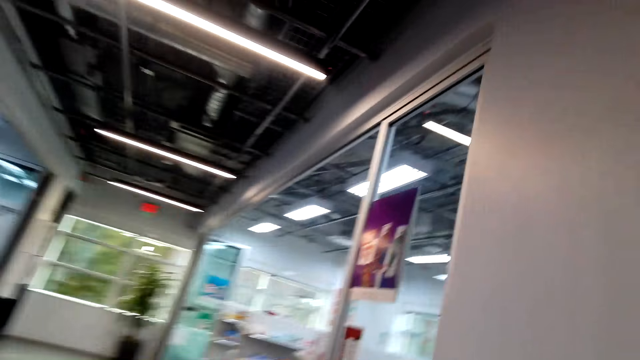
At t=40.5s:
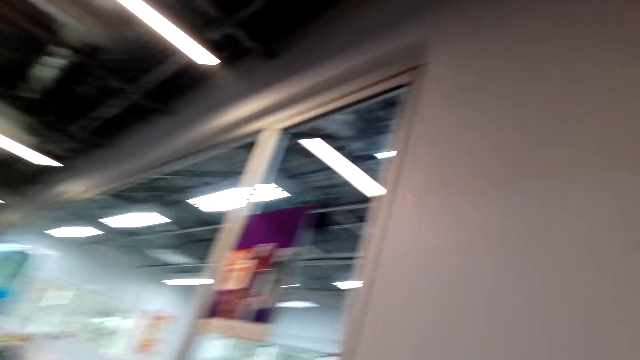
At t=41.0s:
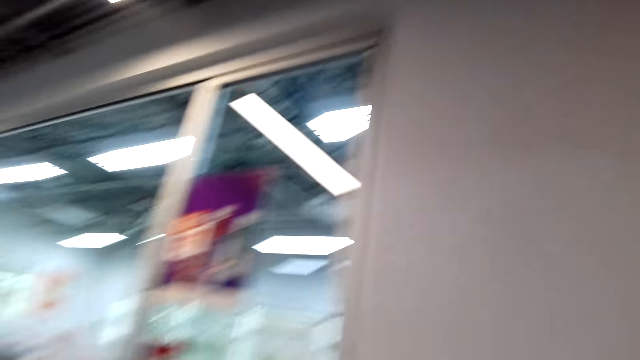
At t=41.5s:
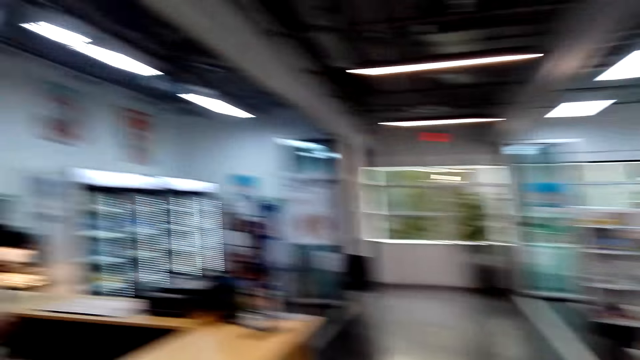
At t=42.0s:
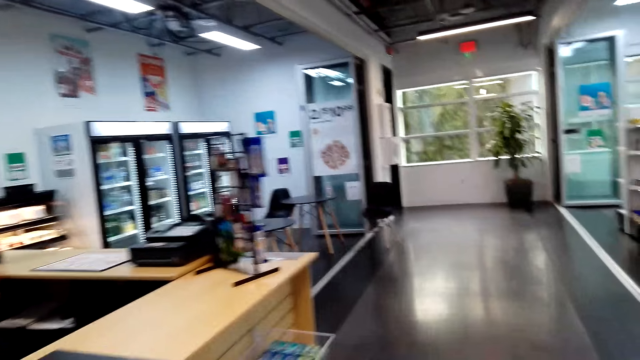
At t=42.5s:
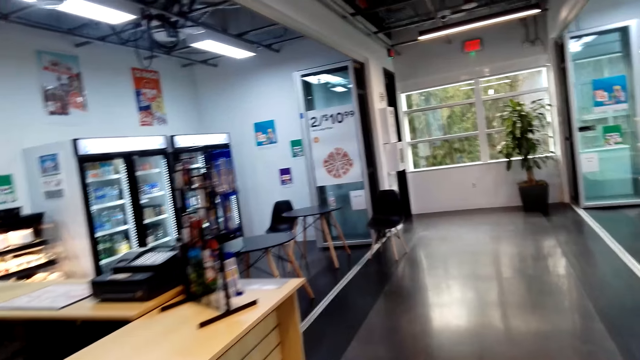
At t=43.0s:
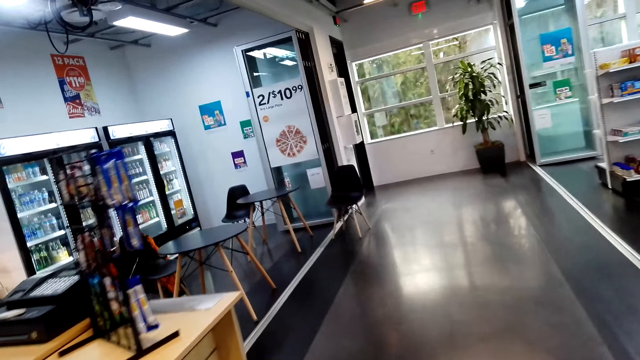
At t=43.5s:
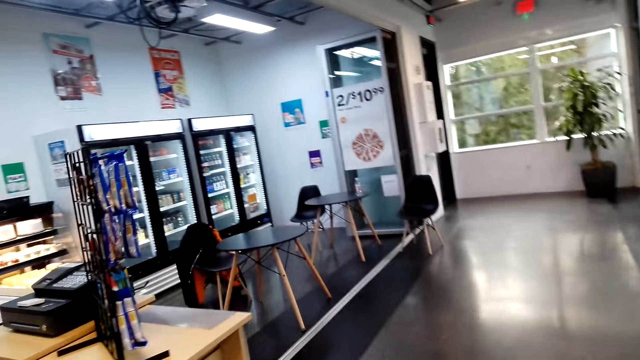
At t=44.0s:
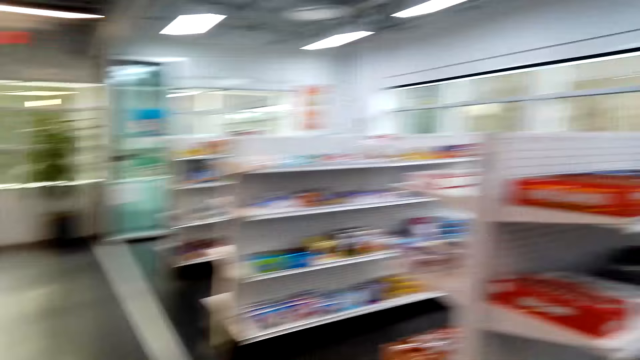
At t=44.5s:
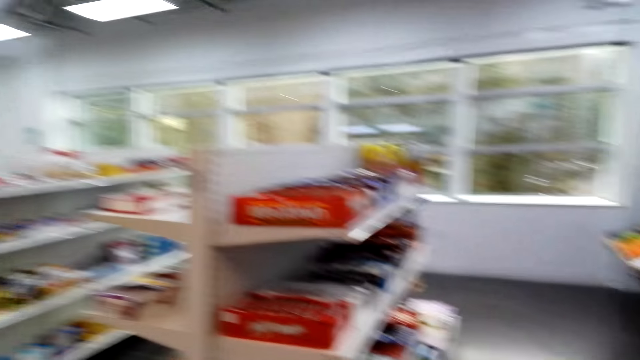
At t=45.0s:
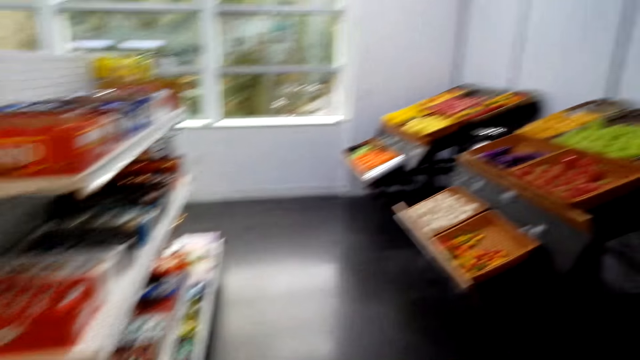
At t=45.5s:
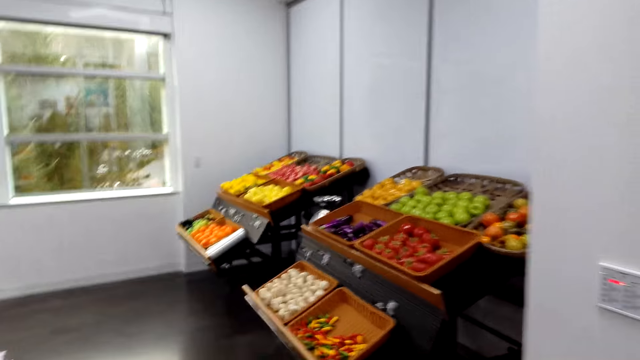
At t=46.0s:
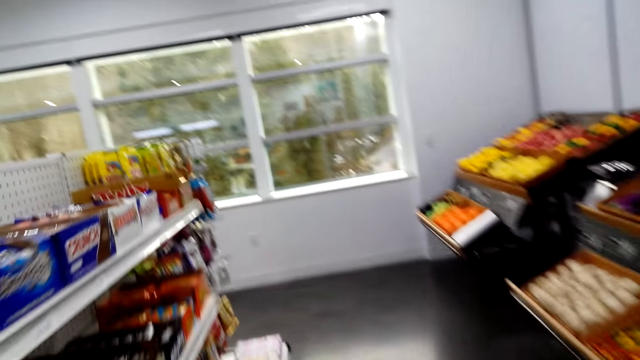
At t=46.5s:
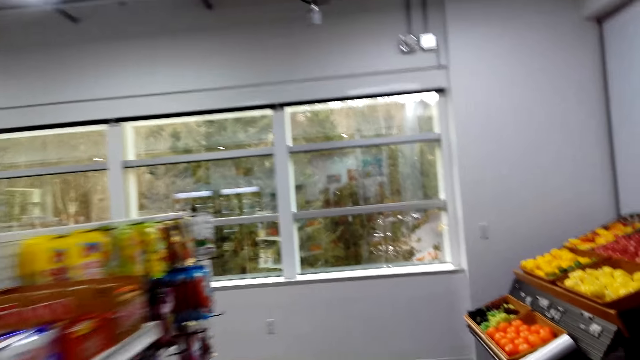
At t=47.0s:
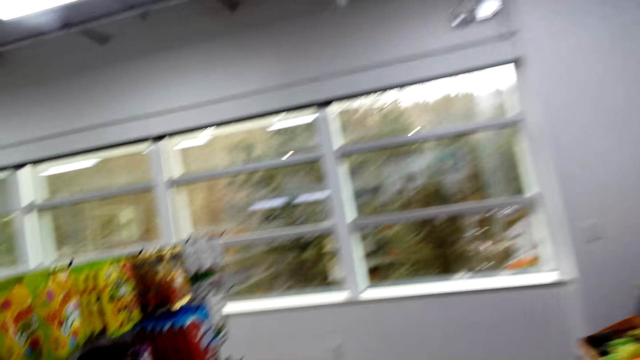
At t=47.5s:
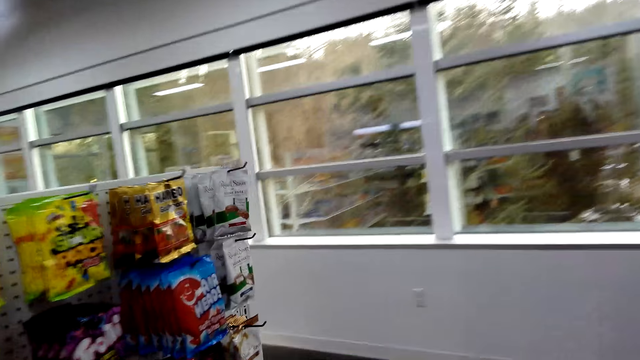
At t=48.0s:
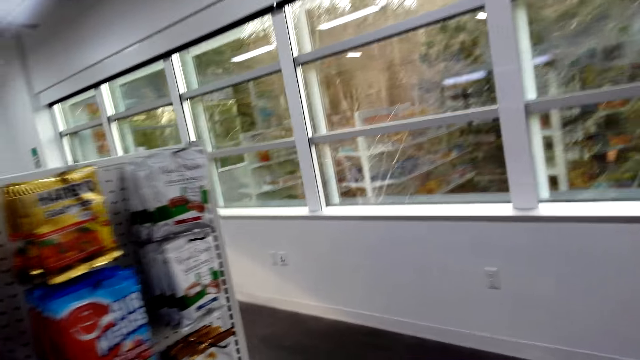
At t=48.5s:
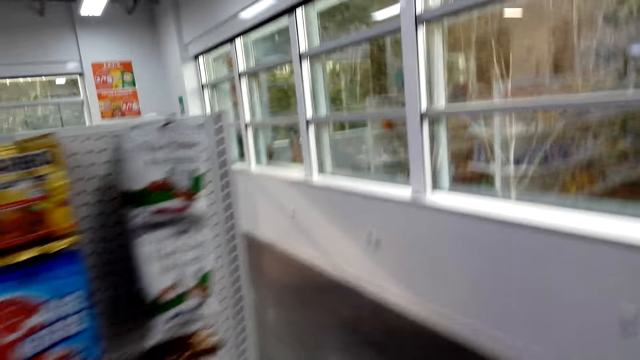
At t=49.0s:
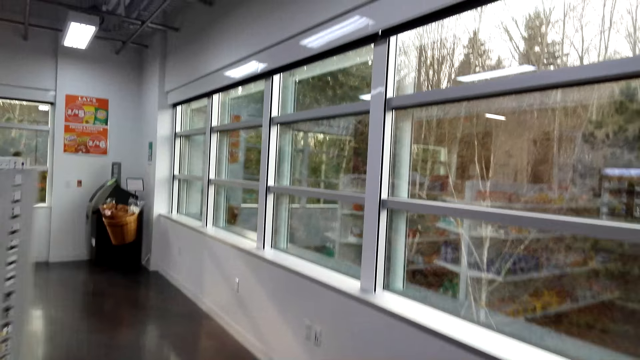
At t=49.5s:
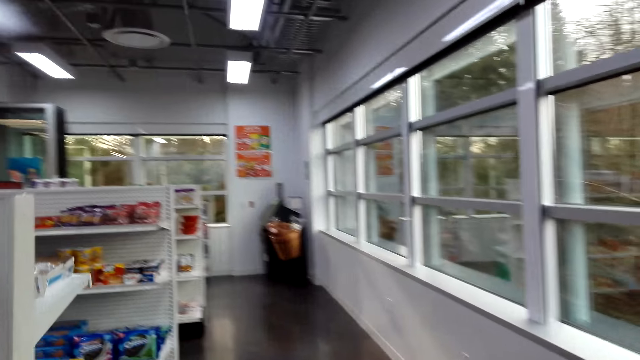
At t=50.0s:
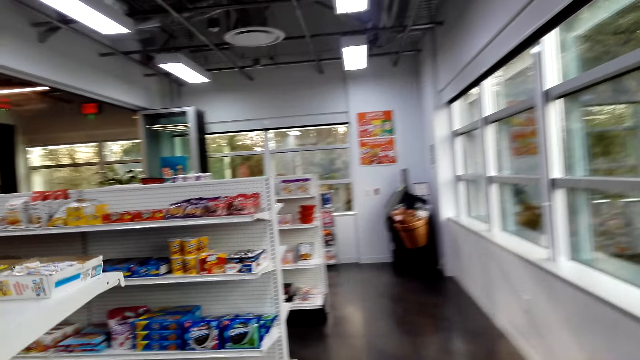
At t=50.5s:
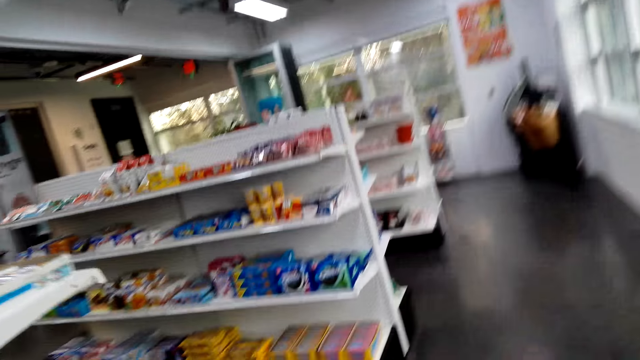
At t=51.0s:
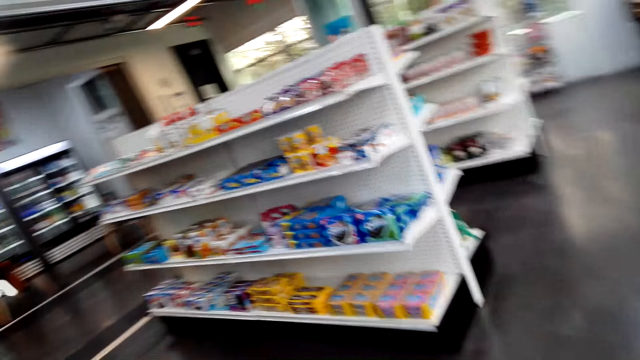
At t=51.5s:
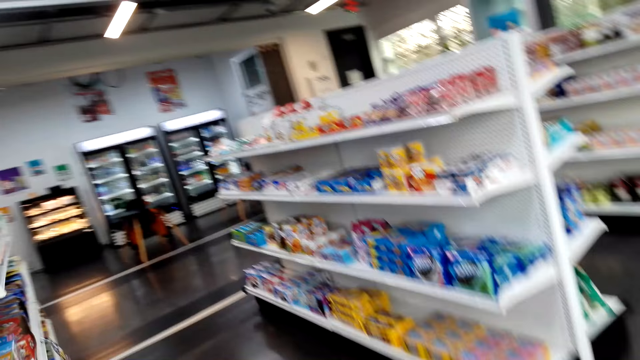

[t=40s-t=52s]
The camera wearer looks around the corridor. They walk around the supermarket. They look at the items on the shelves.

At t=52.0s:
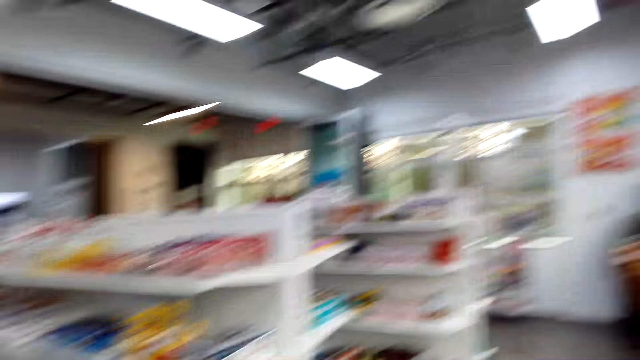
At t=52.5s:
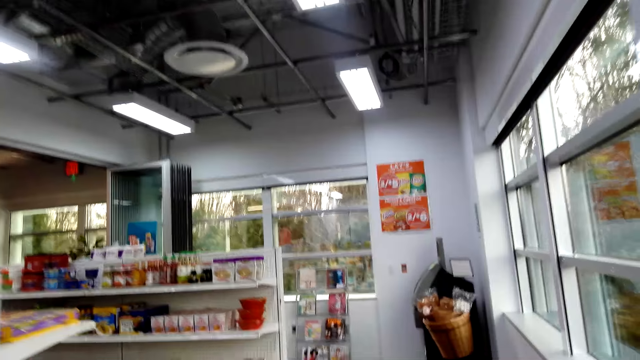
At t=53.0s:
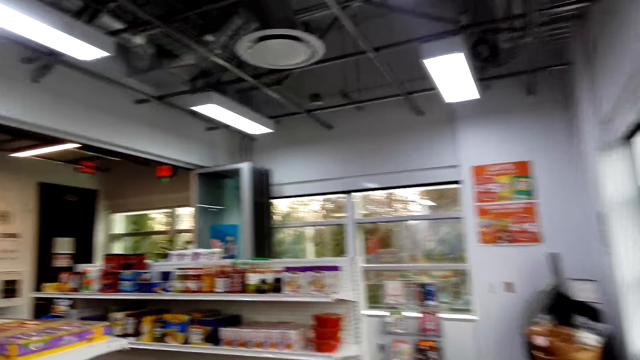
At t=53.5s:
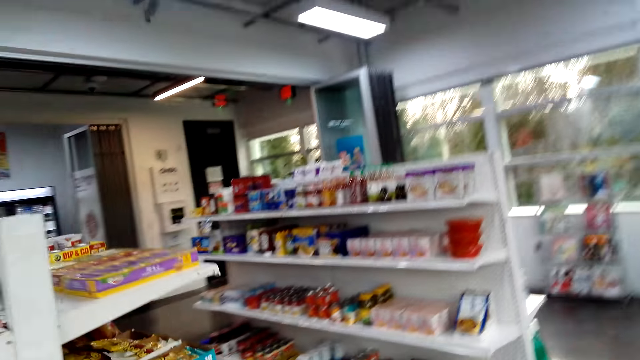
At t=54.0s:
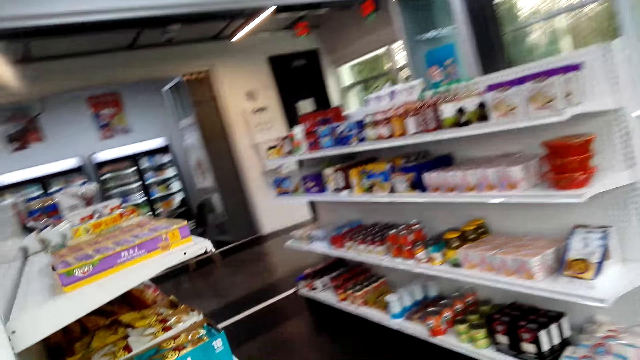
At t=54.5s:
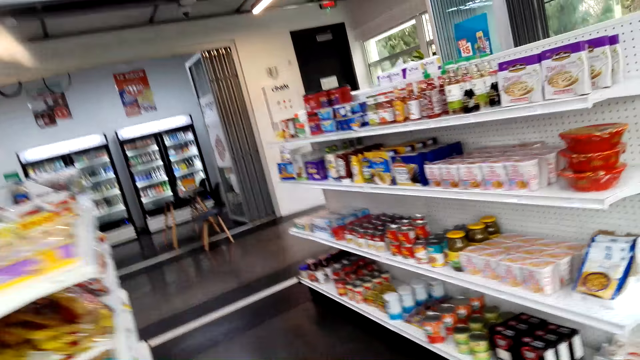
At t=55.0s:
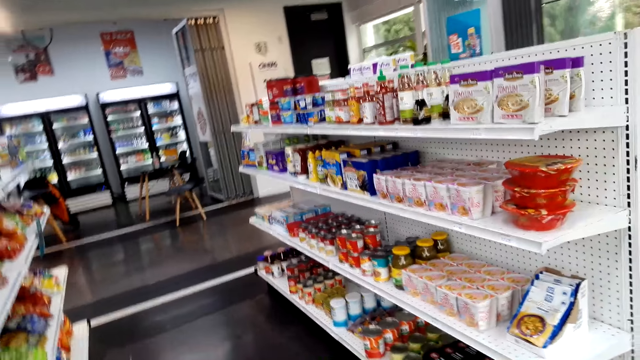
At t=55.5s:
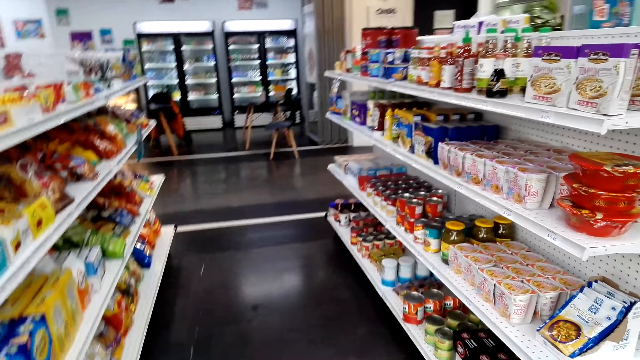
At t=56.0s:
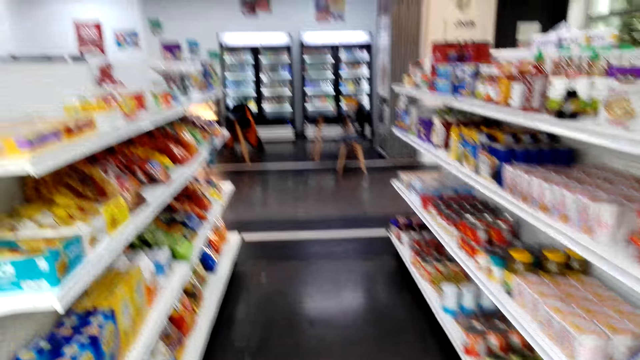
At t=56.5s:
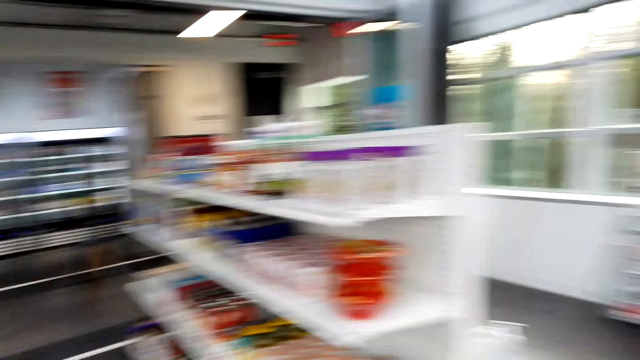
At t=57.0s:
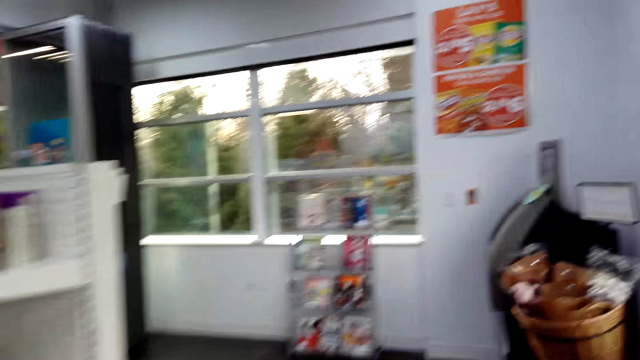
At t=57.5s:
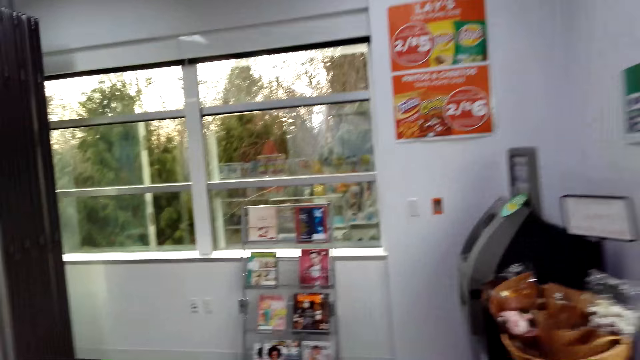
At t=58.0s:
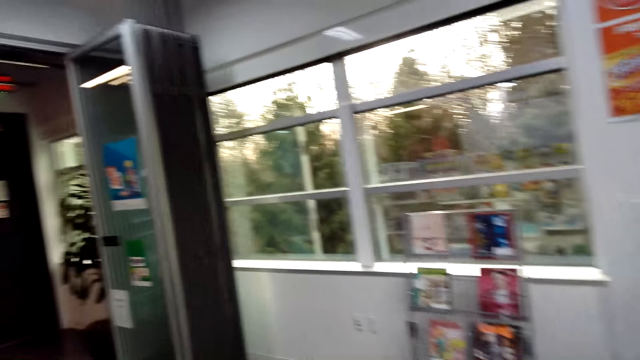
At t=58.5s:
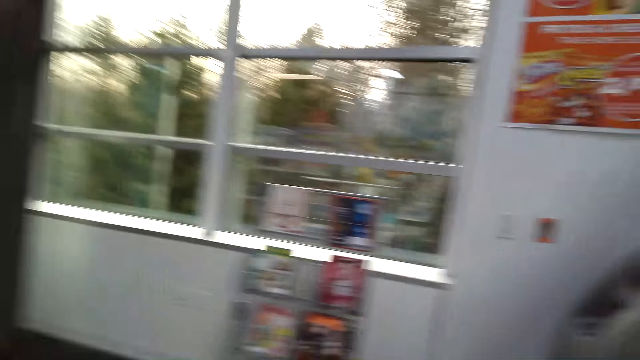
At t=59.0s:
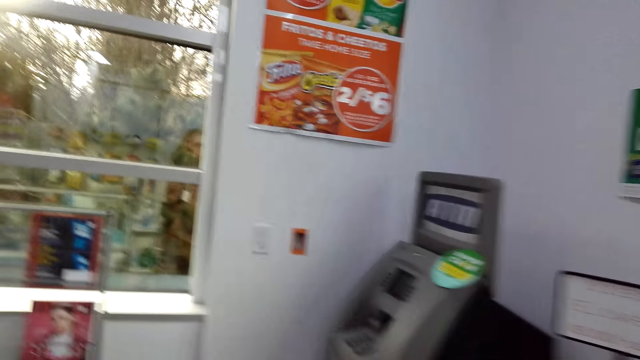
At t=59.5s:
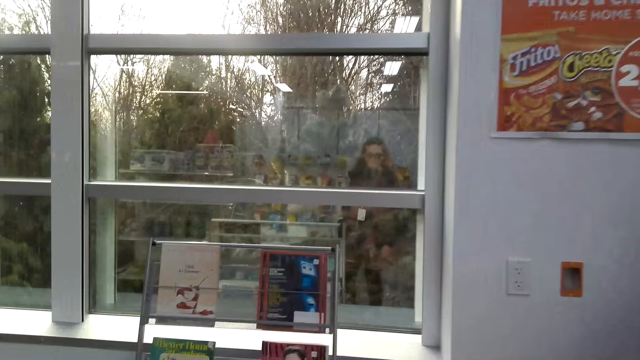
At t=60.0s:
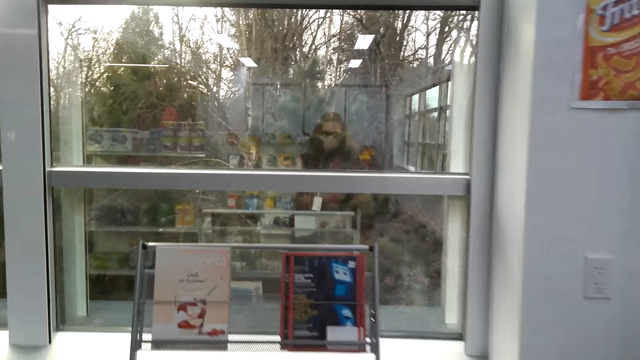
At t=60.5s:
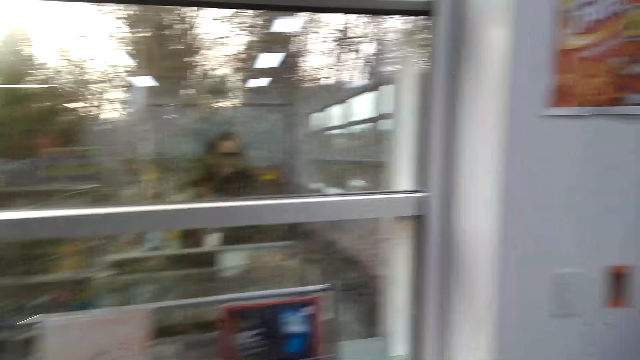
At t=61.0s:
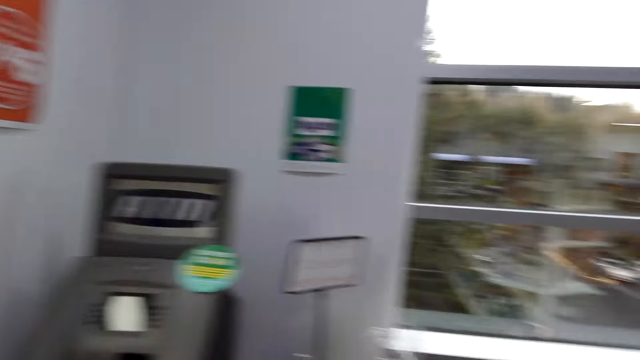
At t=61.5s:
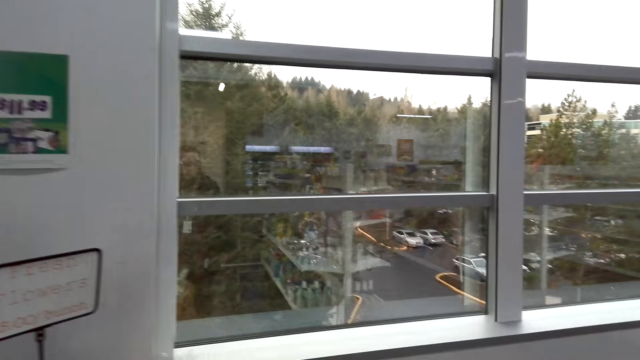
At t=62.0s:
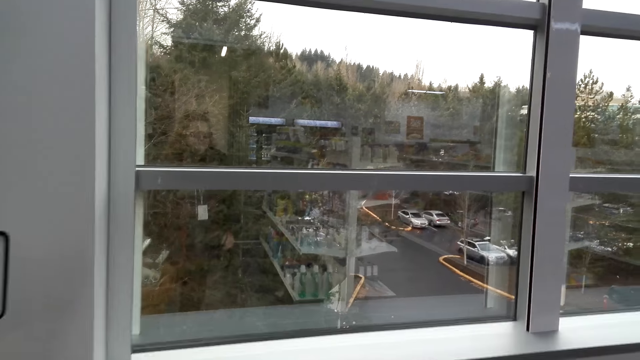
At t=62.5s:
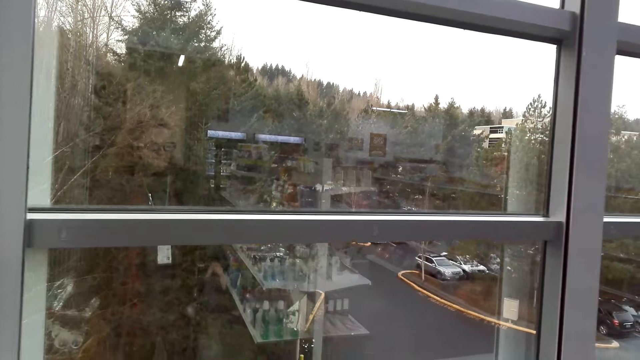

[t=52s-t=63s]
The camera wearer looks at the shelves. They walk. They look through the window. They turn to the other side.
